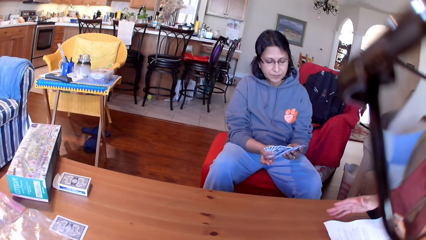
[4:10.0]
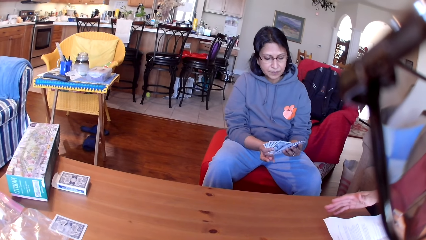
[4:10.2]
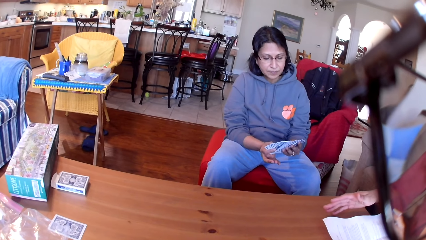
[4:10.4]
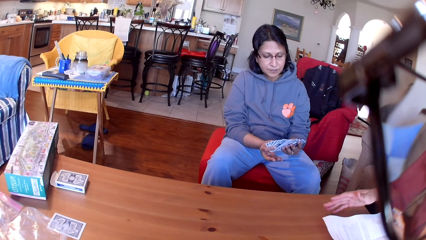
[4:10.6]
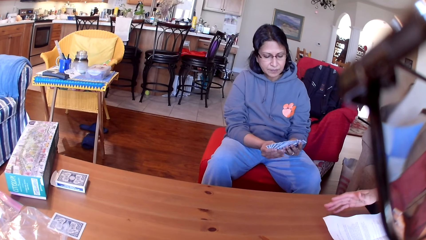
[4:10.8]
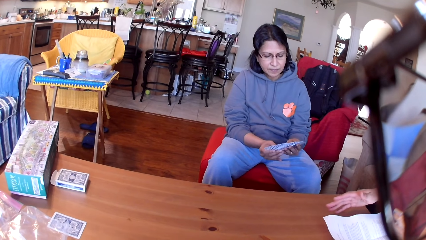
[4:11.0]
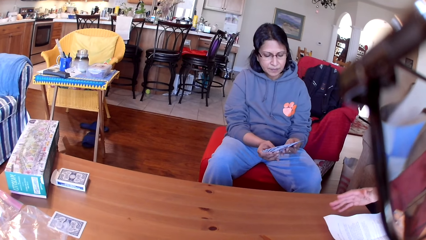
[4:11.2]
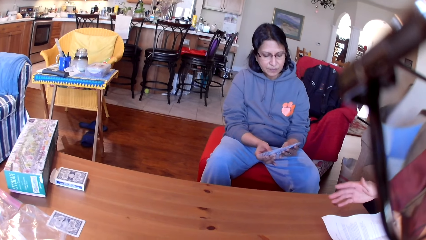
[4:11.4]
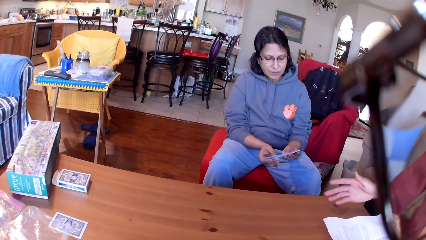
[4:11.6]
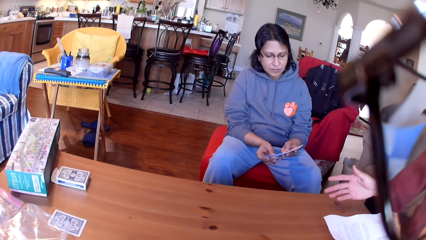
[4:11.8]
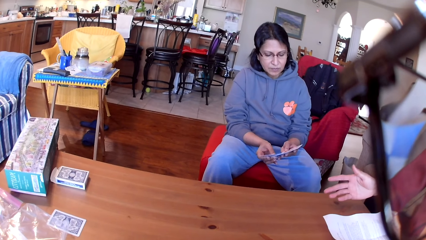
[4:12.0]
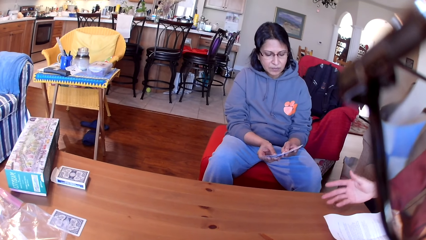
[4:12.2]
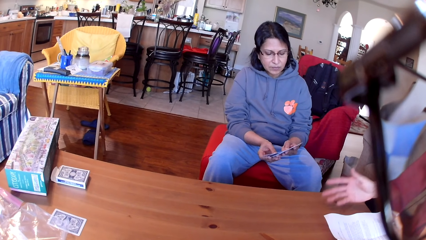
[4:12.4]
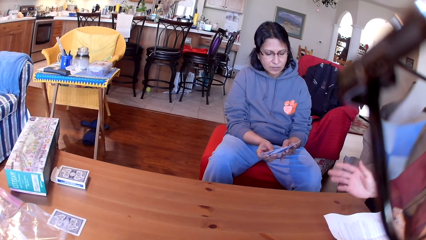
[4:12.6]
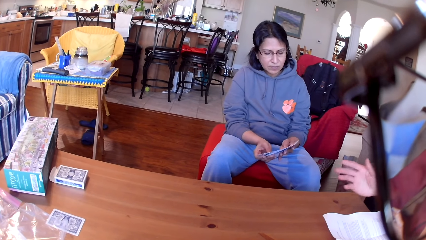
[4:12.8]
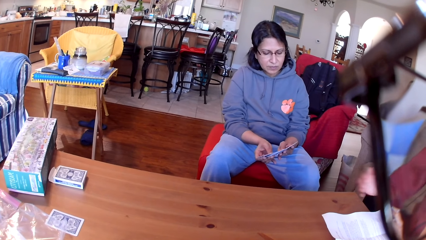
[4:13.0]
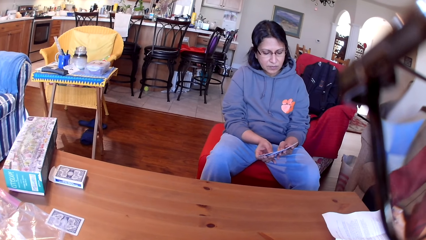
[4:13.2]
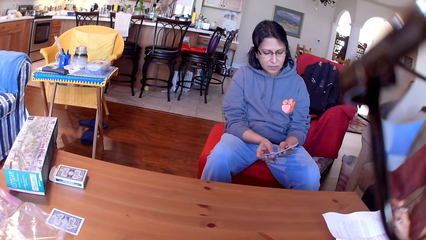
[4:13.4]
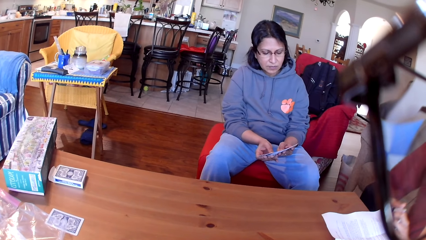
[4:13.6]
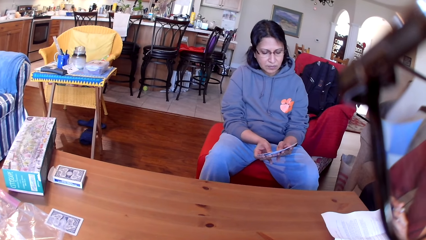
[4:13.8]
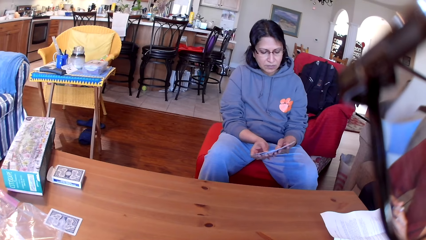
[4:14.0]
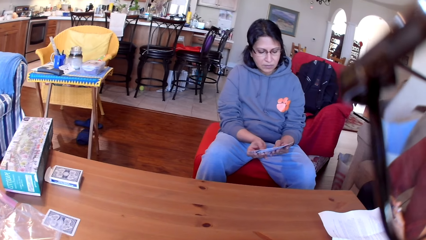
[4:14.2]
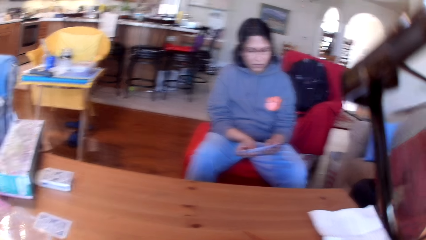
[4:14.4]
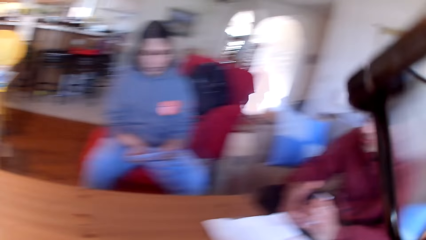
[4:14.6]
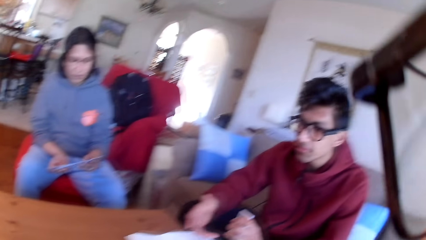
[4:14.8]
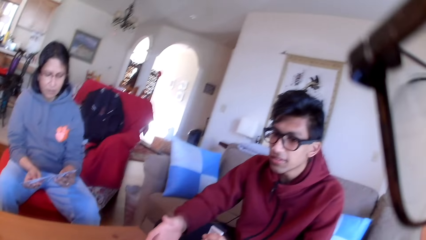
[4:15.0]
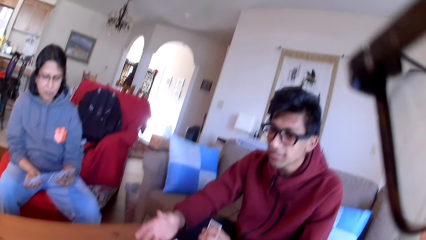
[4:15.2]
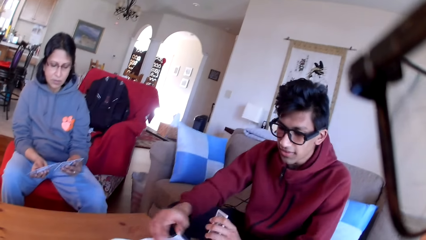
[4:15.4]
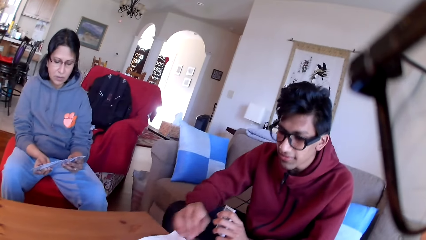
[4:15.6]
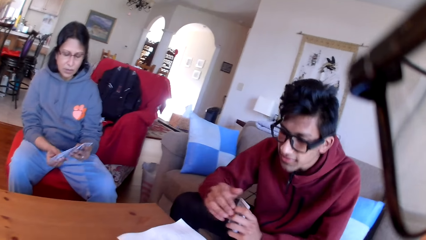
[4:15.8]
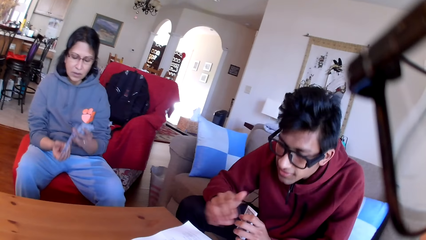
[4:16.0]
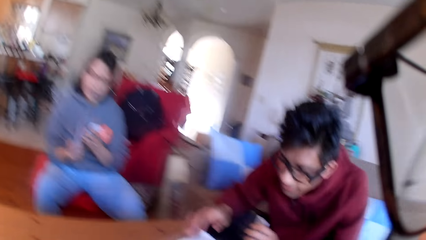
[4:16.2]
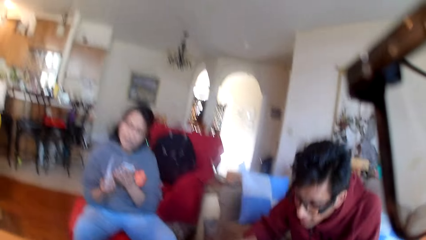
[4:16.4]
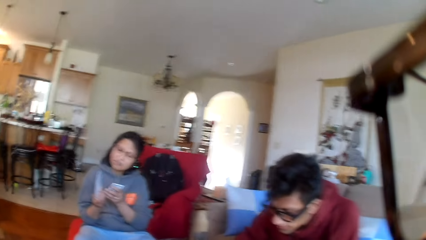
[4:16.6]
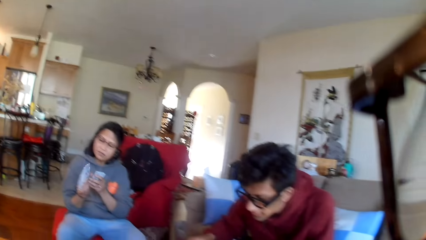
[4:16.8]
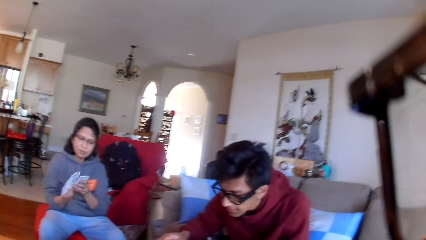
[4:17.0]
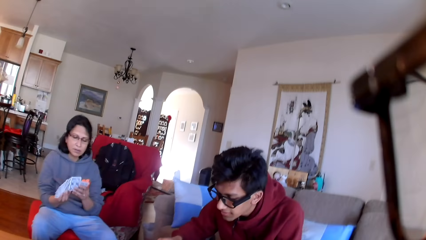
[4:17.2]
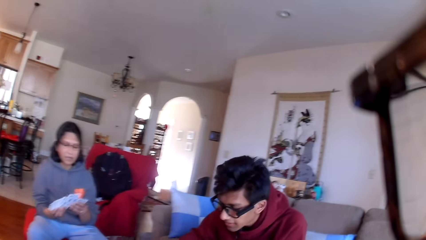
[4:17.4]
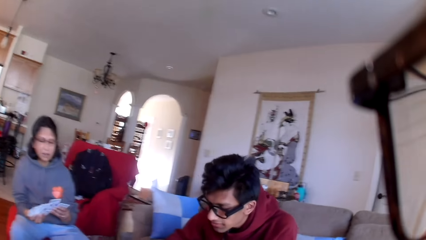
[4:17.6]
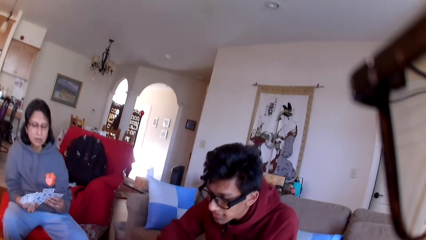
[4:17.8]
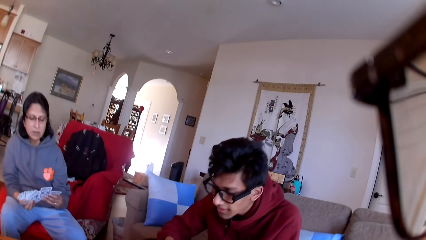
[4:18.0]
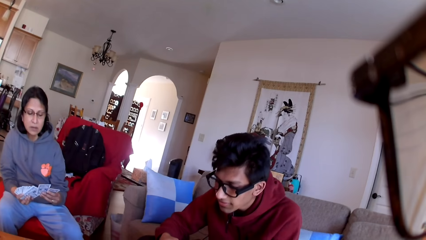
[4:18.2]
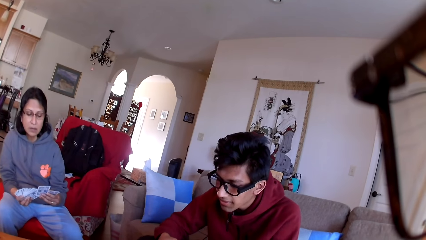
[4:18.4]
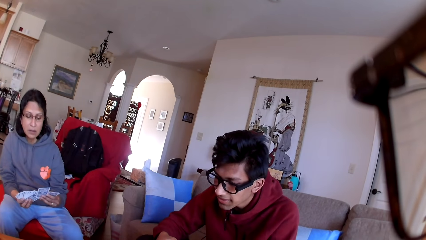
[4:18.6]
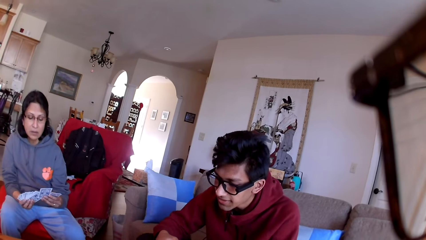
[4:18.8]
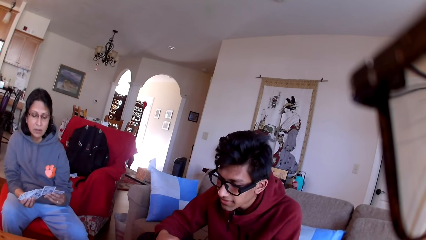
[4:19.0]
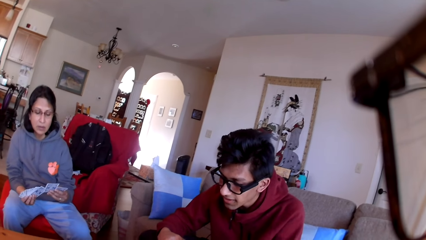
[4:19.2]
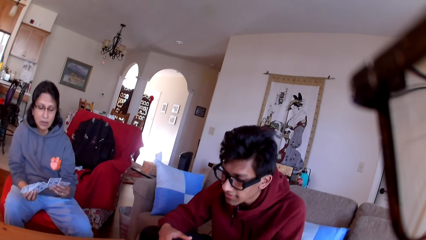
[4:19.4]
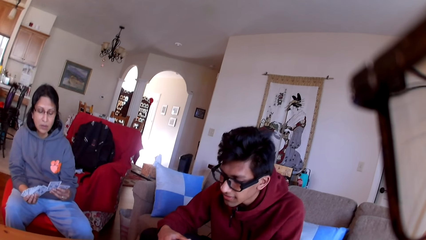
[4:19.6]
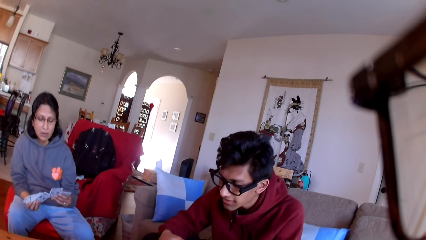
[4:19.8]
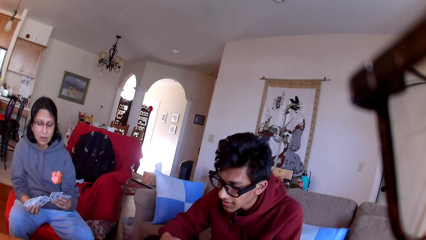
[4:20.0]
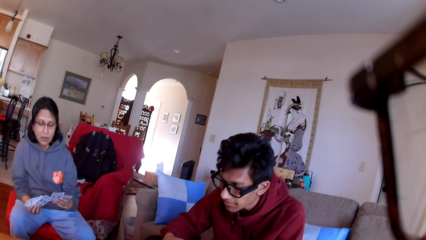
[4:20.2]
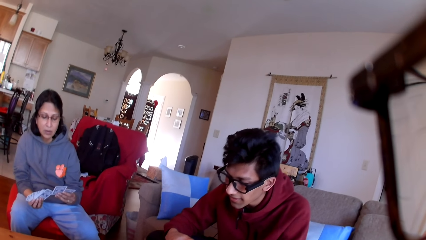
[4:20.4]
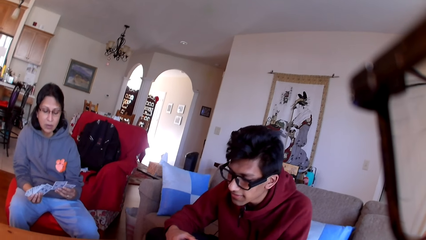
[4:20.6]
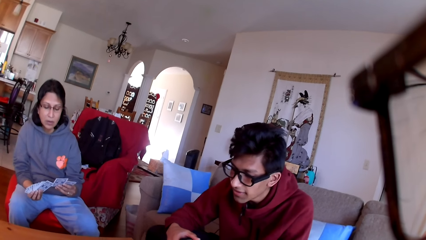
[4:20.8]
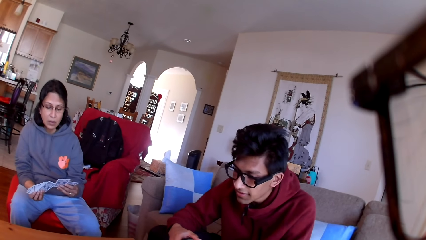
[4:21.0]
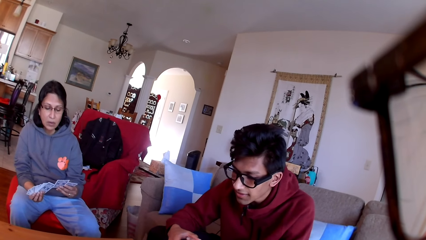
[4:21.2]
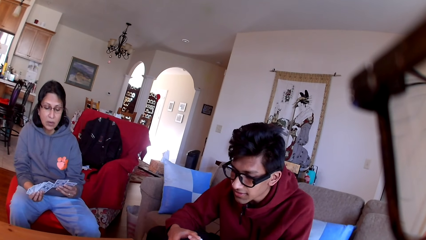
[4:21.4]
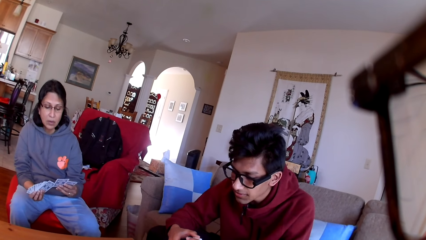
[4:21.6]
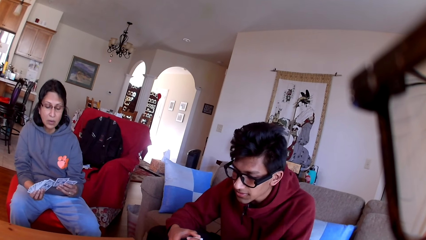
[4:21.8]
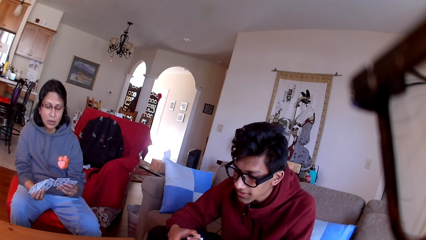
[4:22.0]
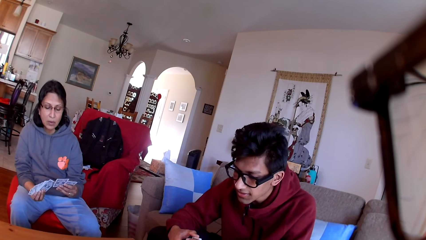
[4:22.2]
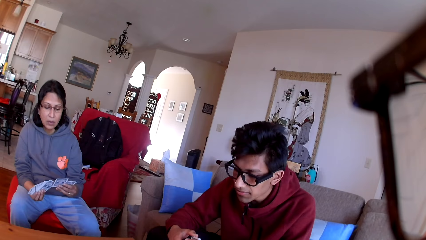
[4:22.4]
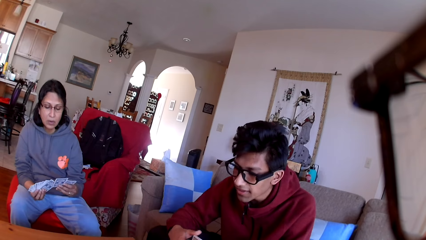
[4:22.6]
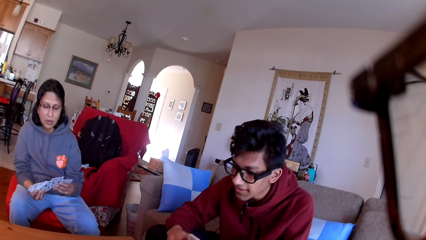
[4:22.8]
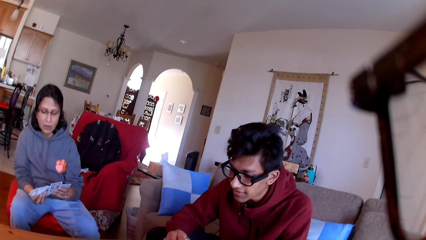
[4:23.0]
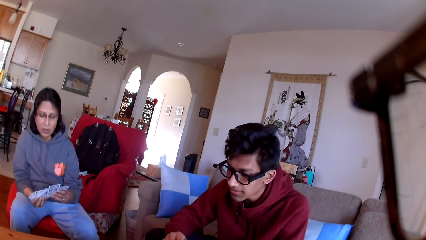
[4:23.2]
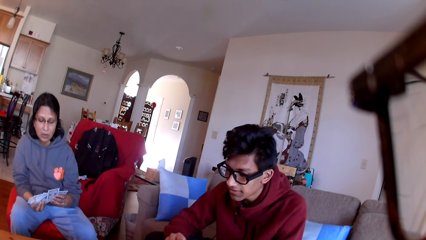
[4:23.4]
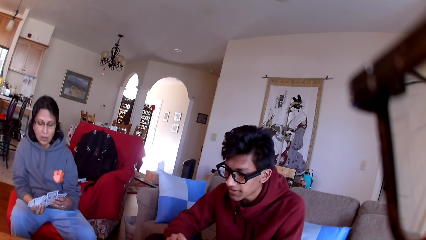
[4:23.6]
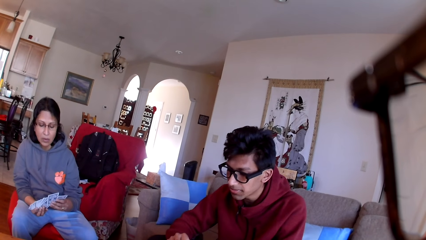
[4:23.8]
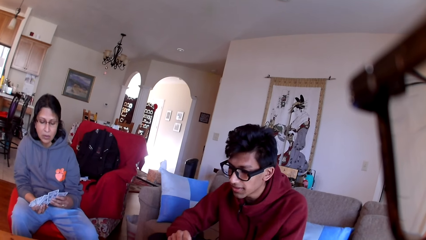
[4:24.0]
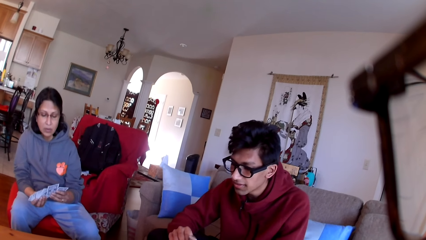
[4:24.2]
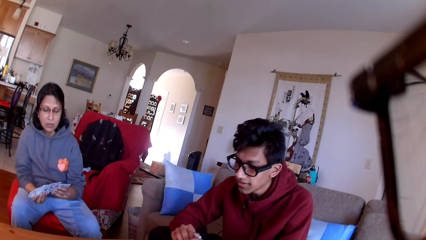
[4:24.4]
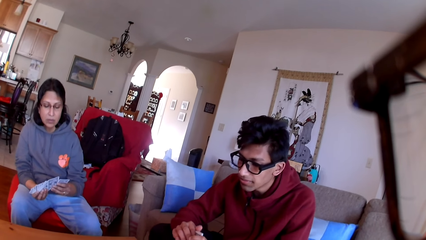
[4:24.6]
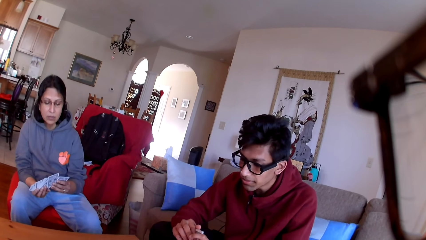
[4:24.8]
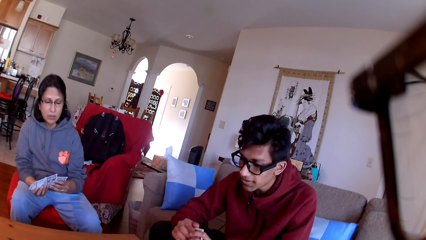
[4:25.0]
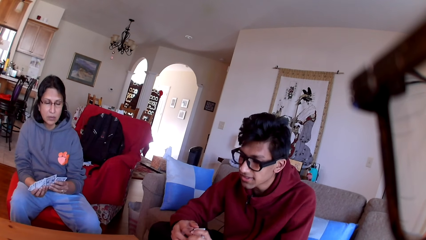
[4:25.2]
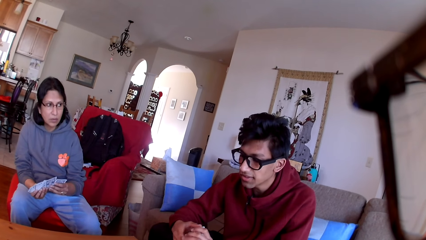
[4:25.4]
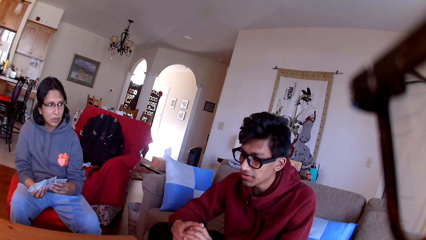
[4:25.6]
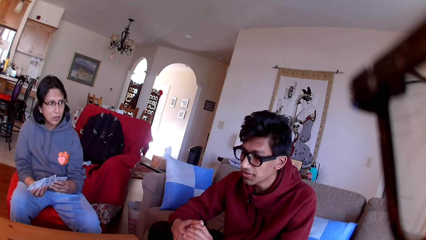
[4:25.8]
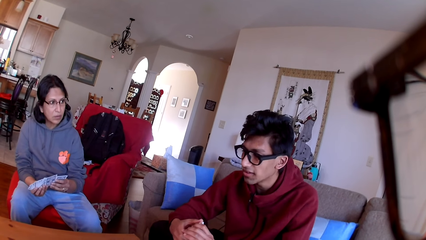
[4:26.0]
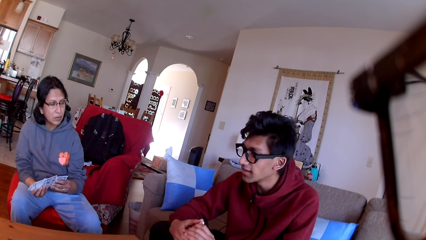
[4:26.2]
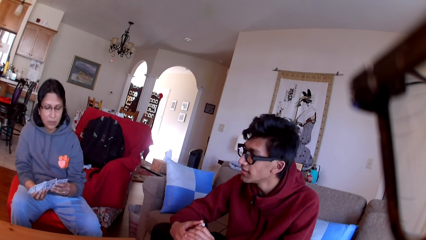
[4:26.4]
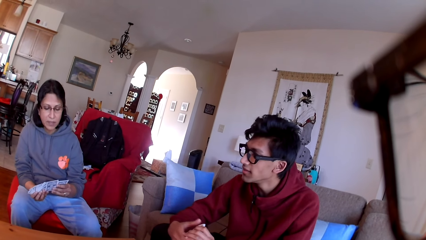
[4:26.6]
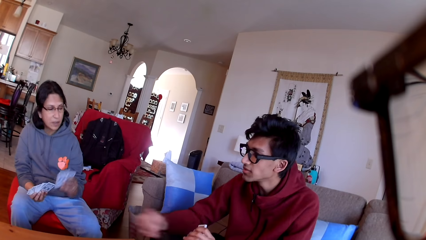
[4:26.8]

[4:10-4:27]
The camera wearer looks around the table. They stare at a person. A woman stares at the cards in her hands.
